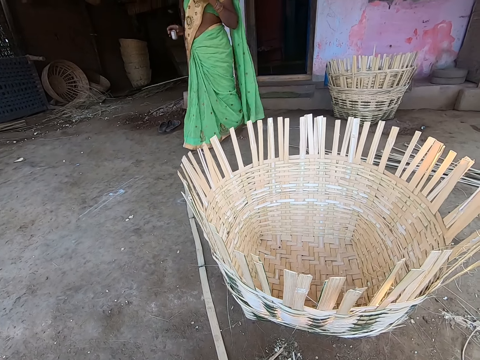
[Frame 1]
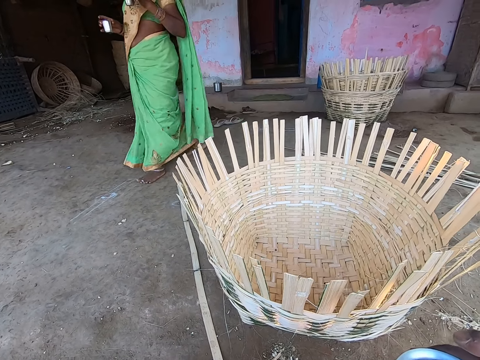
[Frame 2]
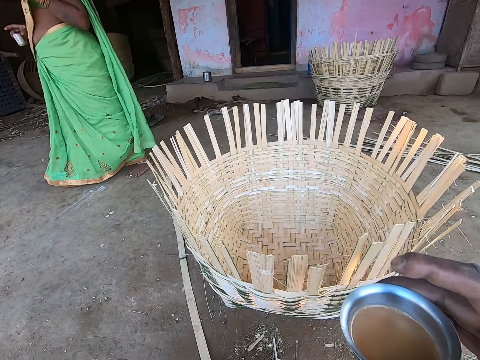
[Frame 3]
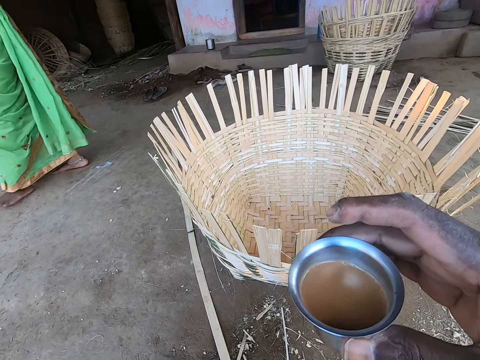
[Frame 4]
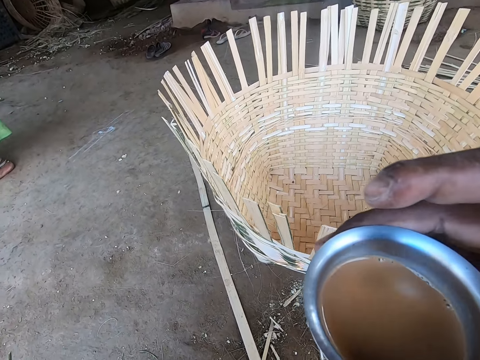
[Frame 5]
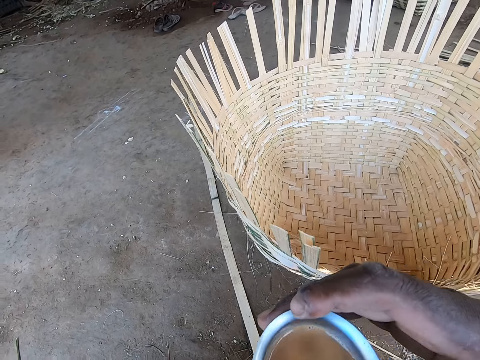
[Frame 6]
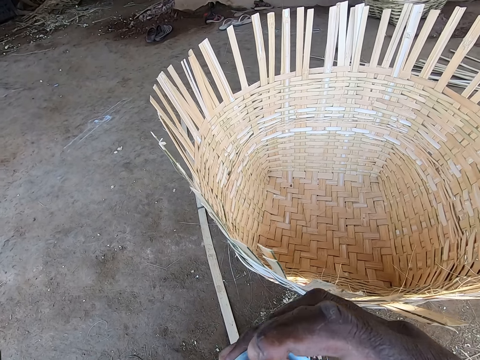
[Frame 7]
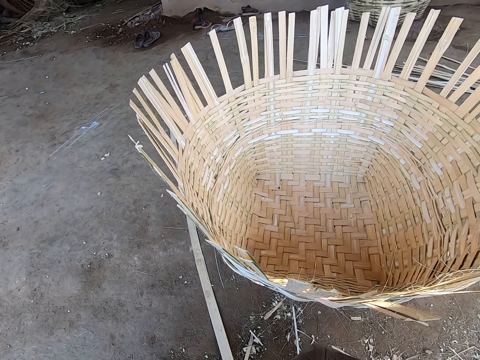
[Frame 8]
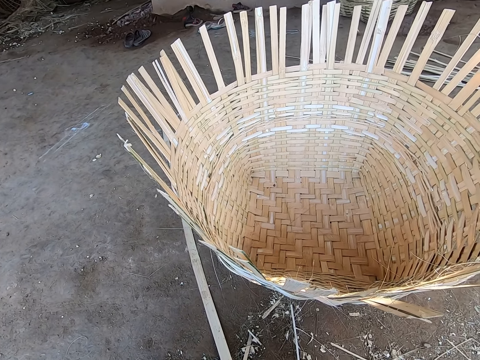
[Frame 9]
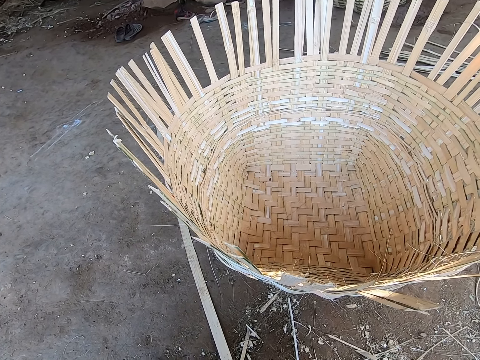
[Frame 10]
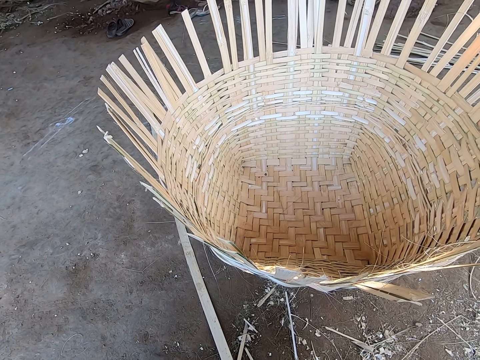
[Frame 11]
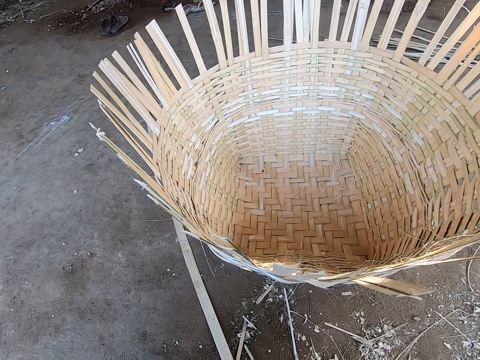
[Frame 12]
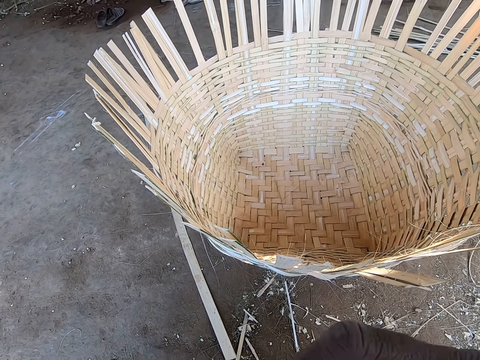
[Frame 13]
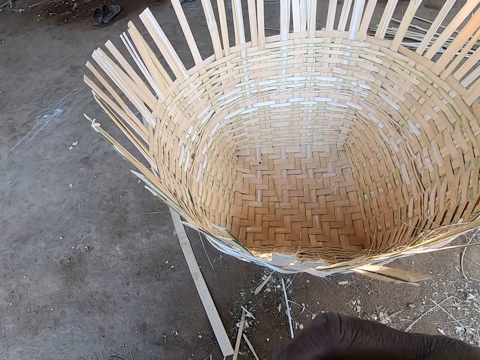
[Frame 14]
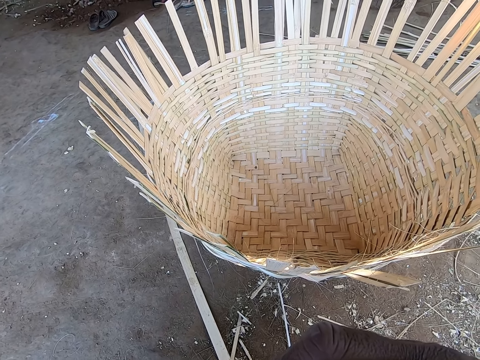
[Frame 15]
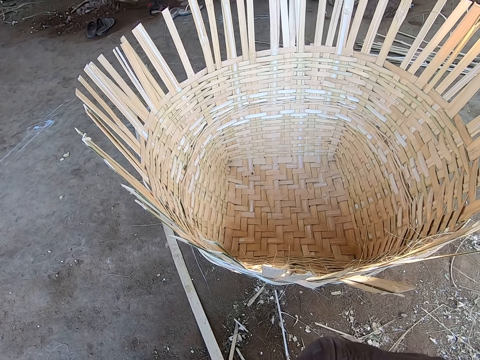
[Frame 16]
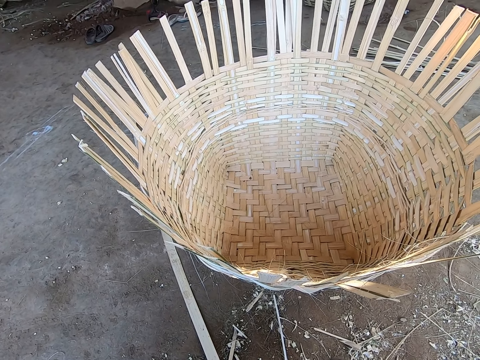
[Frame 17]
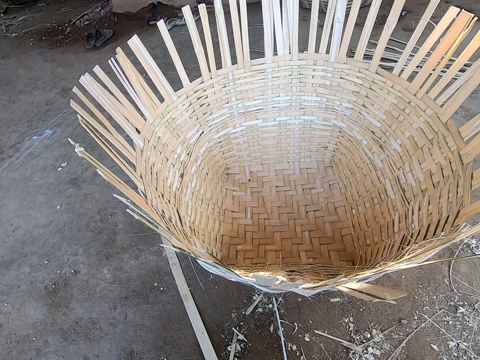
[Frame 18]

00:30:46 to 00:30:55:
A woman walks in front of the camera wearer. The camera wearer lifts the cup of tea towards his mouth with his right hand. He sips tea from the cup of tea in his right hand.

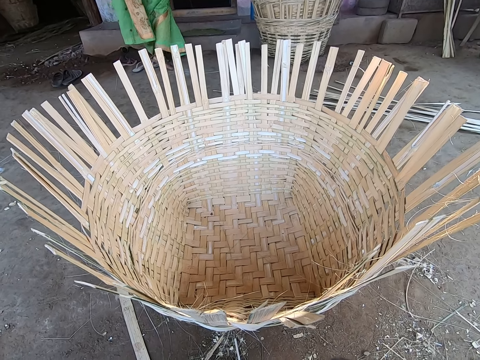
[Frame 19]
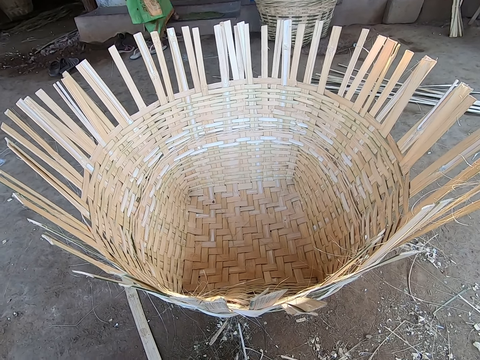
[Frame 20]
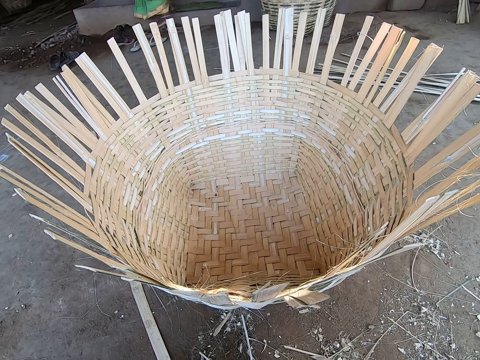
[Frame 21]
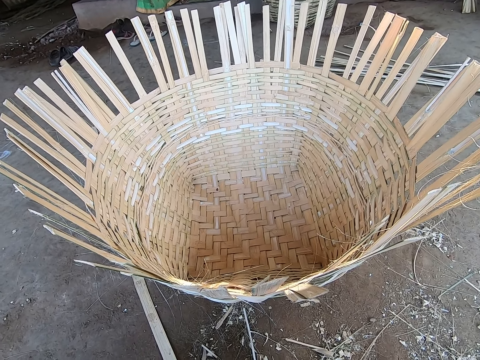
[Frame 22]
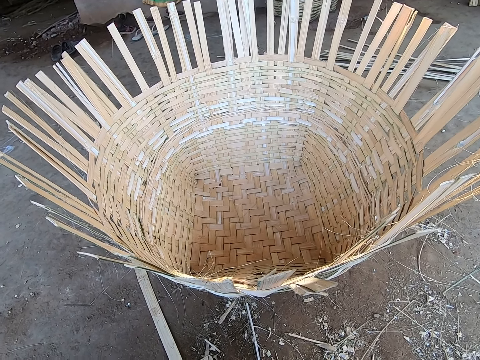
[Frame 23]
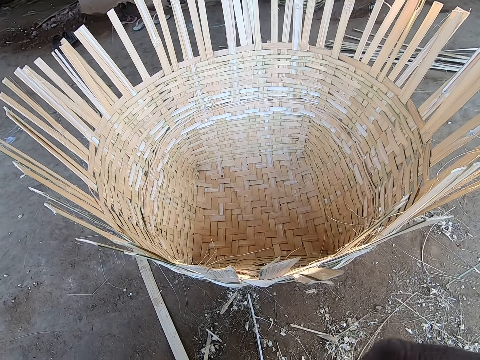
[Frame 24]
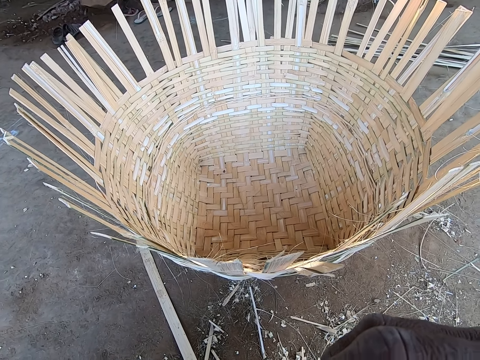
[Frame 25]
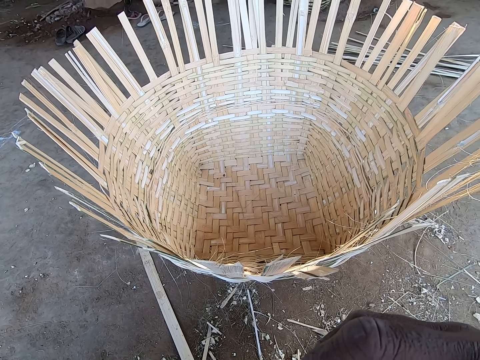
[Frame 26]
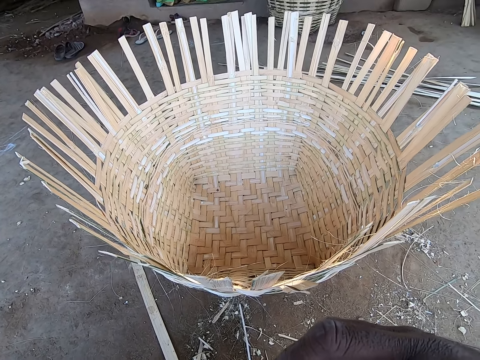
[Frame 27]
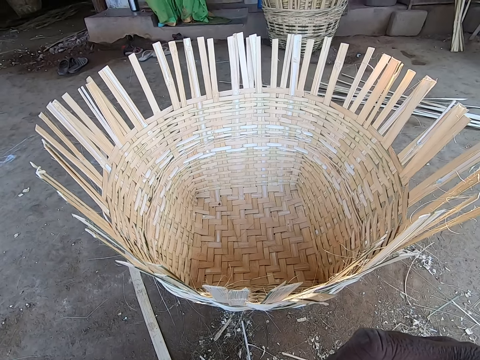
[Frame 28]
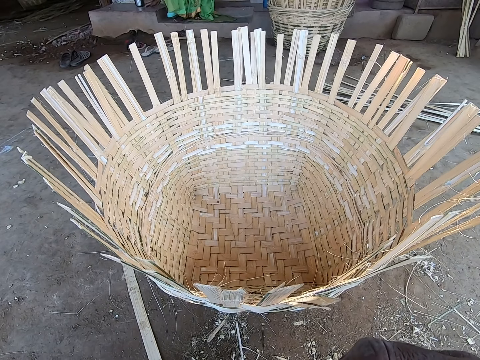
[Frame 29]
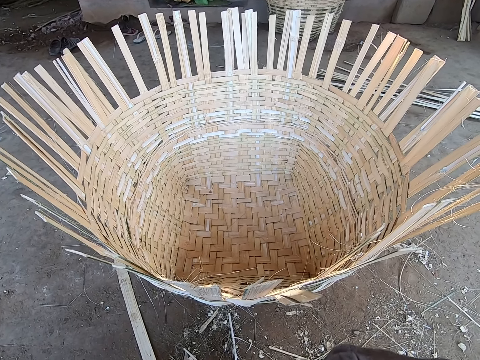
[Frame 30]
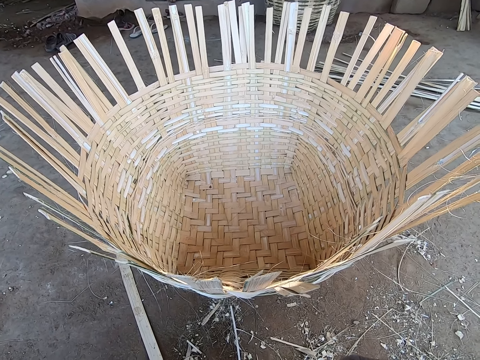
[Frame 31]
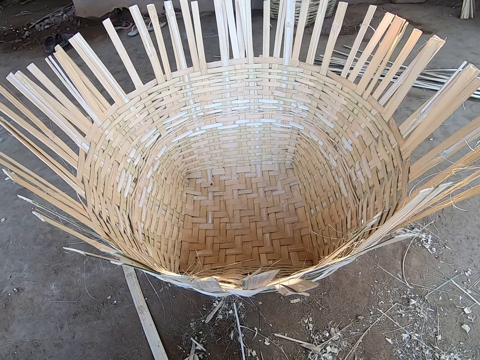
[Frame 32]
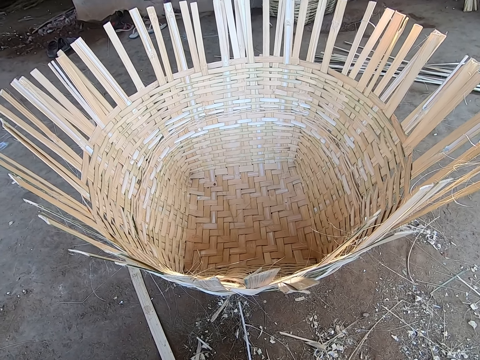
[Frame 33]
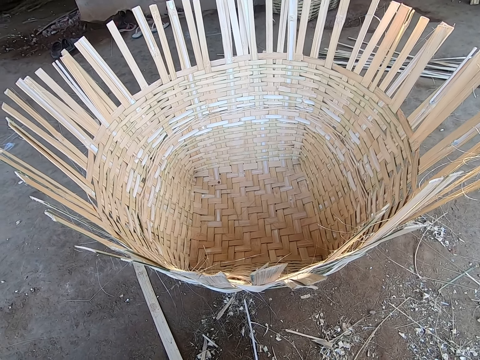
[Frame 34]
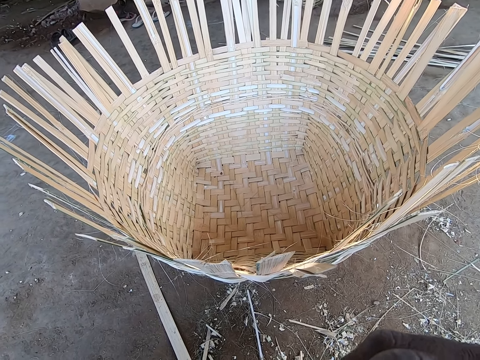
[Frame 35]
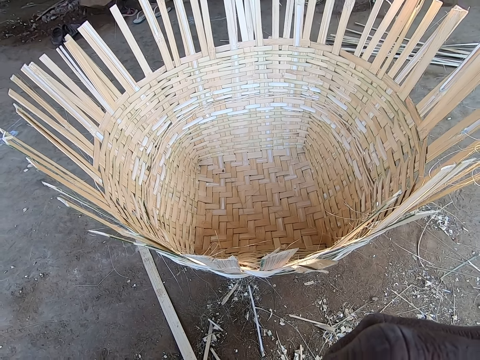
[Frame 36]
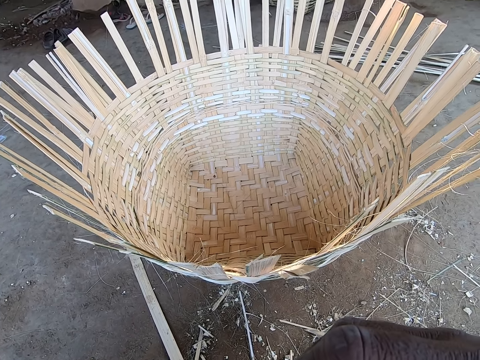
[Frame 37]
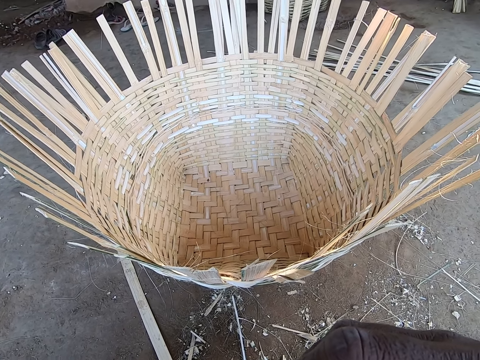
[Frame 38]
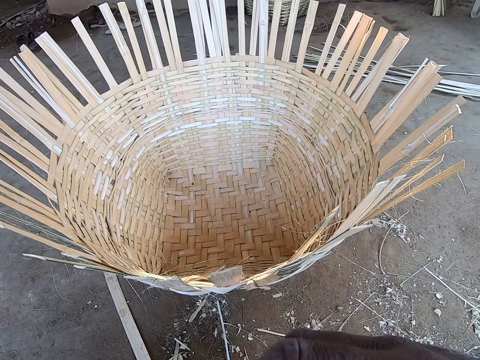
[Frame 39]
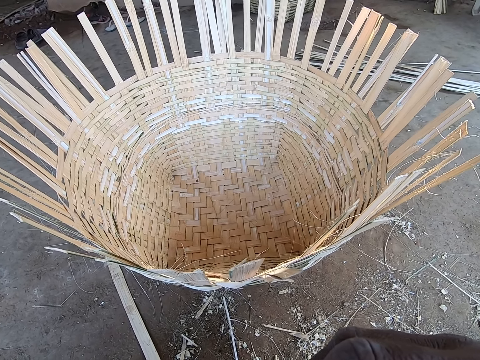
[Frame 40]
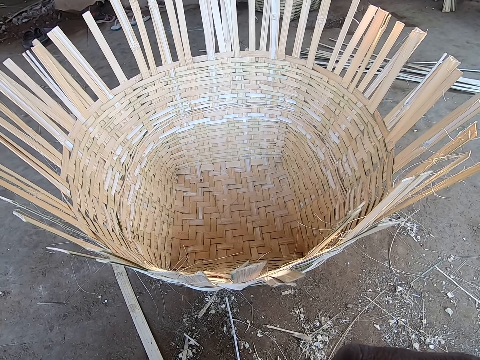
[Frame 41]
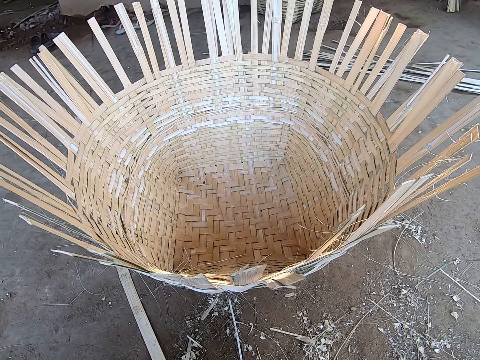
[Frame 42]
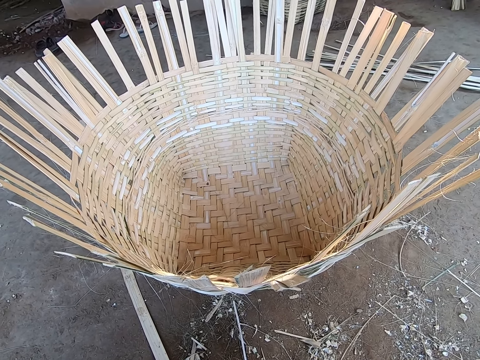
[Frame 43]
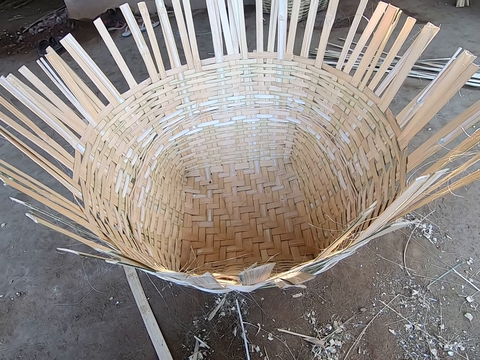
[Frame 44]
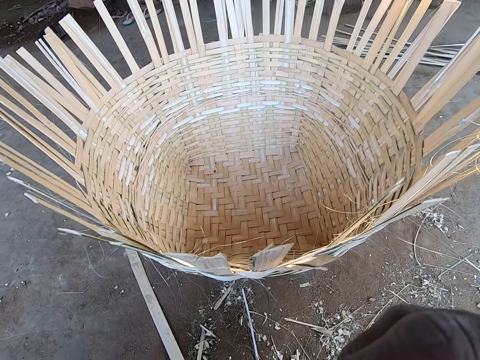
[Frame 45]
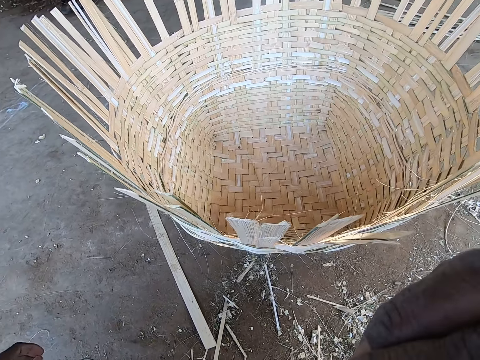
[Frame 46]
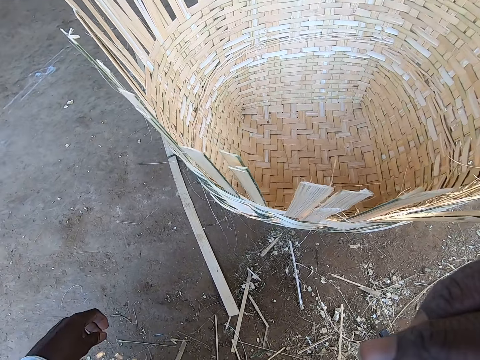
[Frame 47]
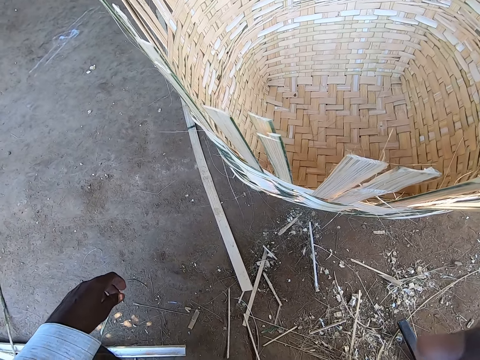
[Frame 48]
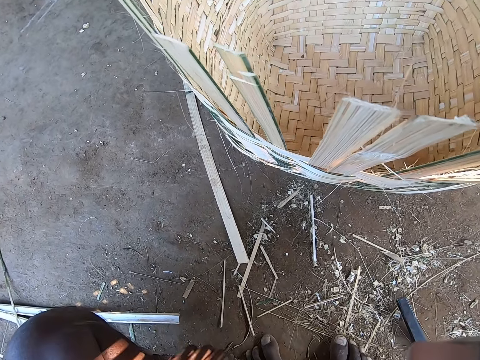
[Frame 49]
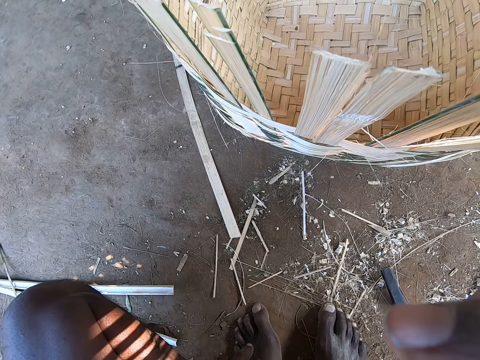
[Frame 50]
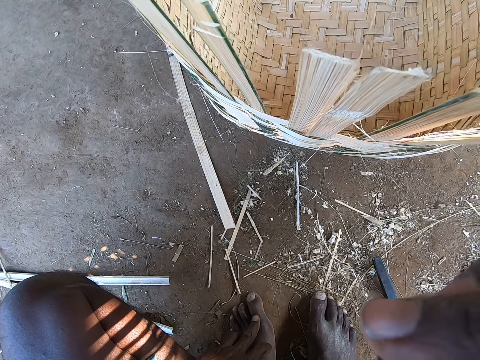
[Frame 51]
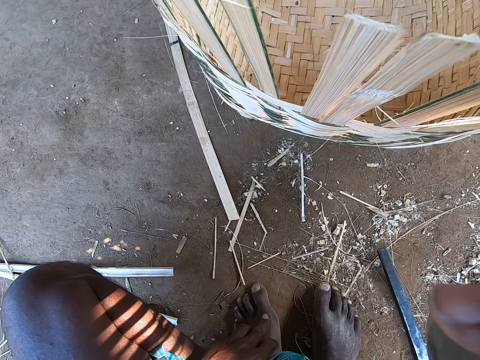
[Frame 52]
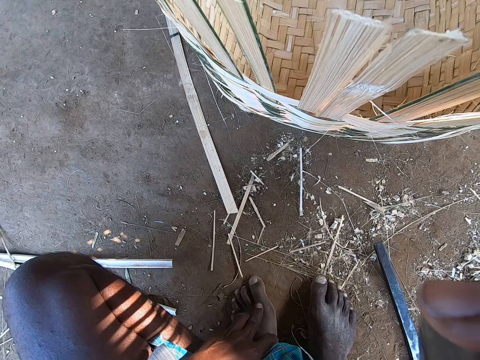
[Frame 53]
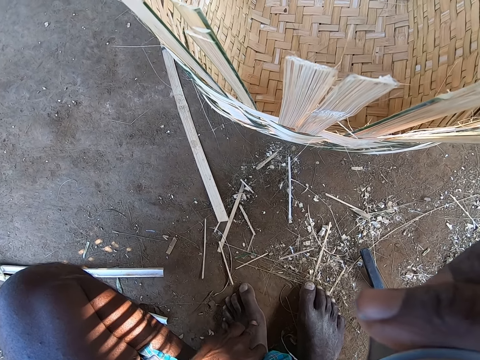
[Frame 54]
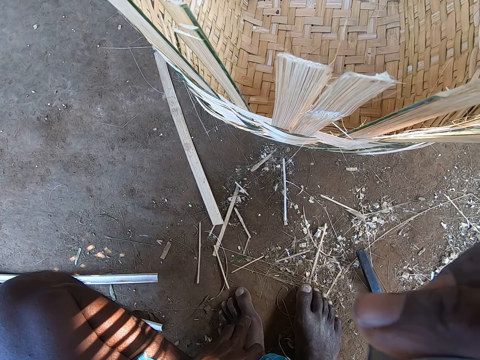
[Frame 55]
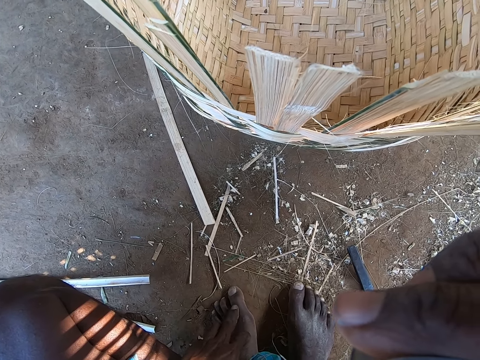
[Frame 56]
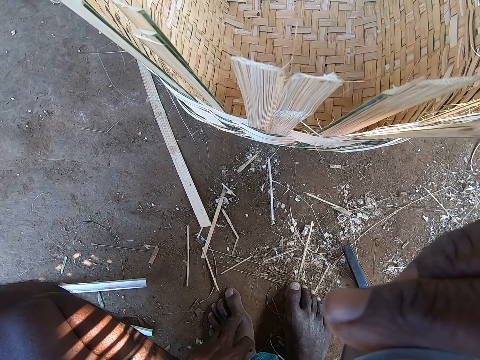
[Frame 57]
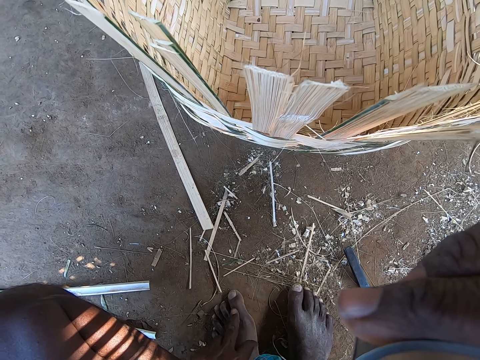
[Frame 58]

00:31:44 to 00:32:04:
The woman sits on the floor of the porch. The camera wearer looks at the basket. He moves hands. He touches his left foot with his left hand.
